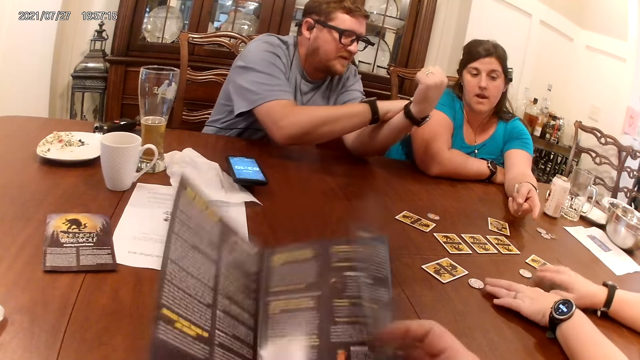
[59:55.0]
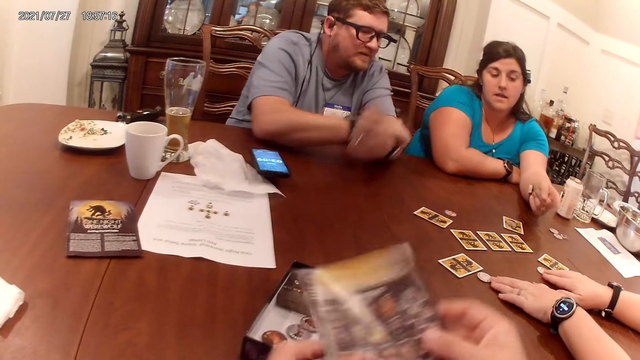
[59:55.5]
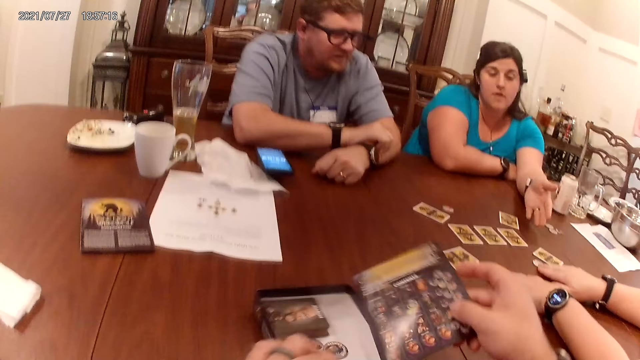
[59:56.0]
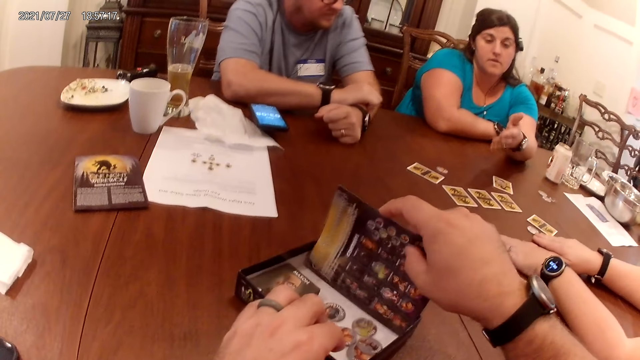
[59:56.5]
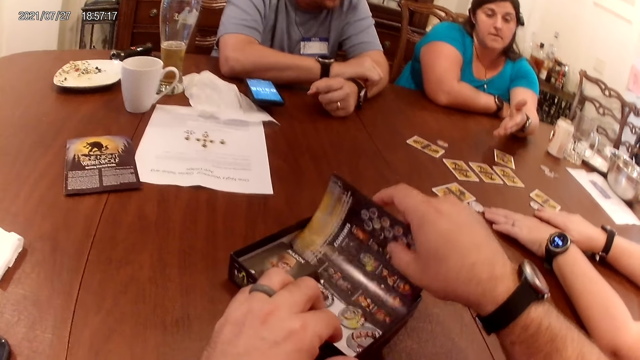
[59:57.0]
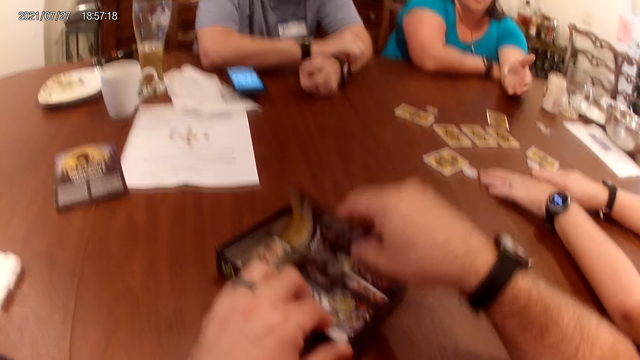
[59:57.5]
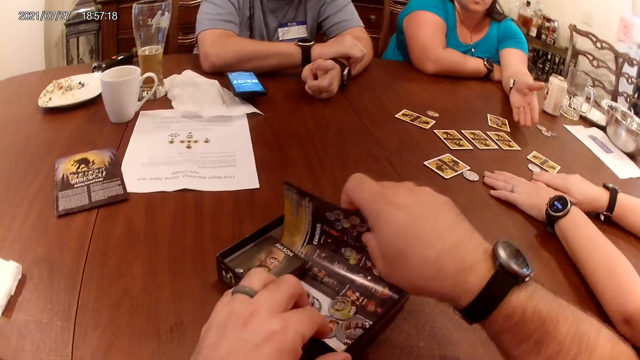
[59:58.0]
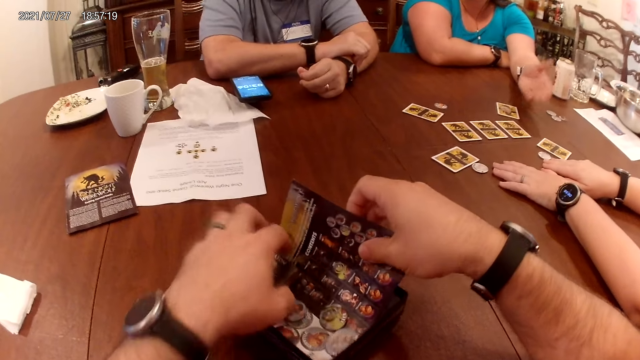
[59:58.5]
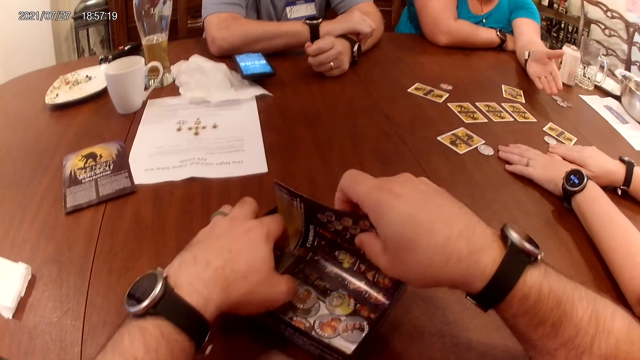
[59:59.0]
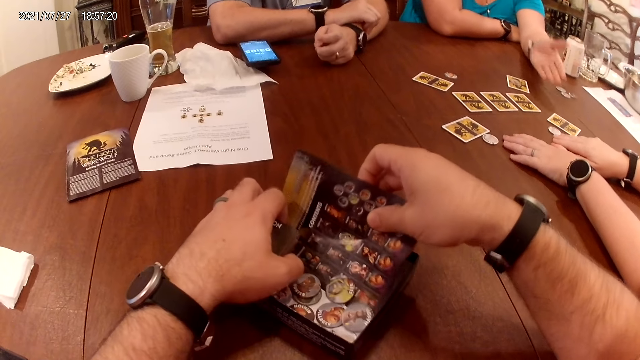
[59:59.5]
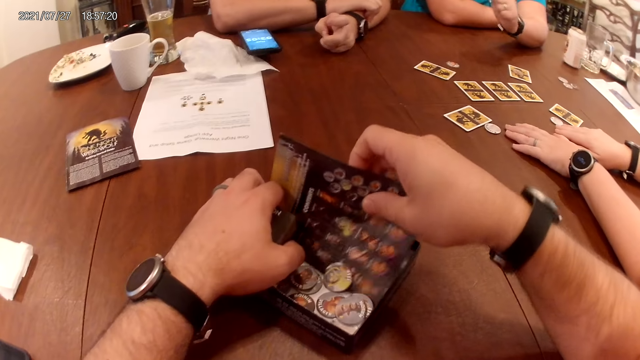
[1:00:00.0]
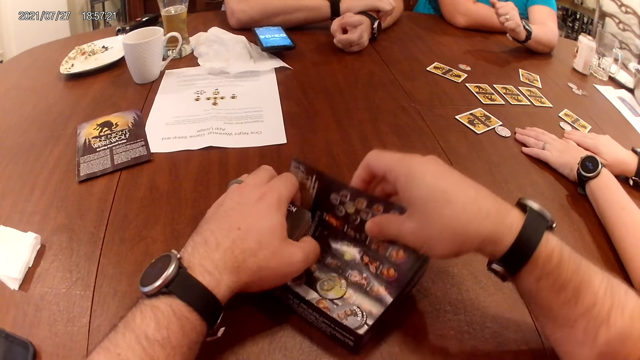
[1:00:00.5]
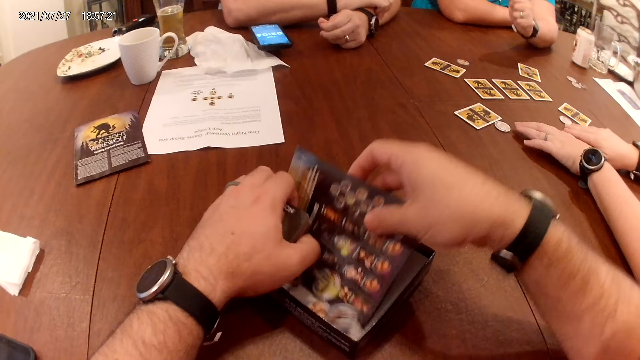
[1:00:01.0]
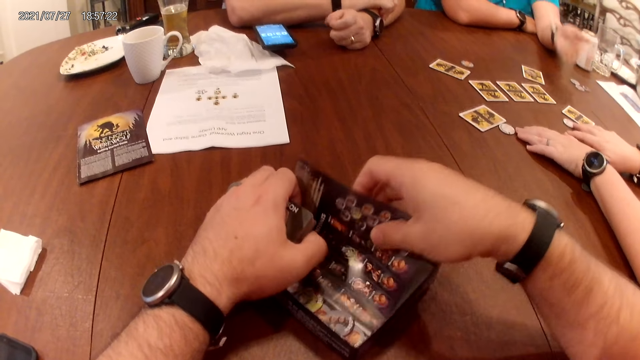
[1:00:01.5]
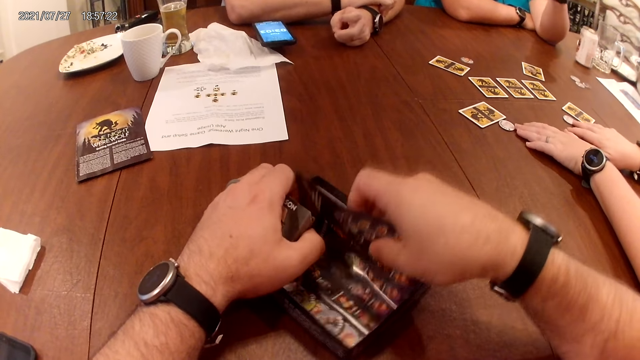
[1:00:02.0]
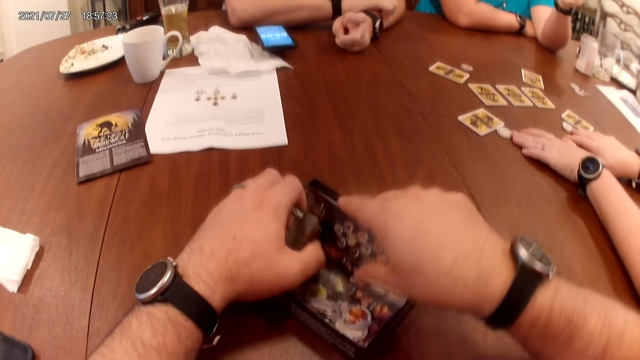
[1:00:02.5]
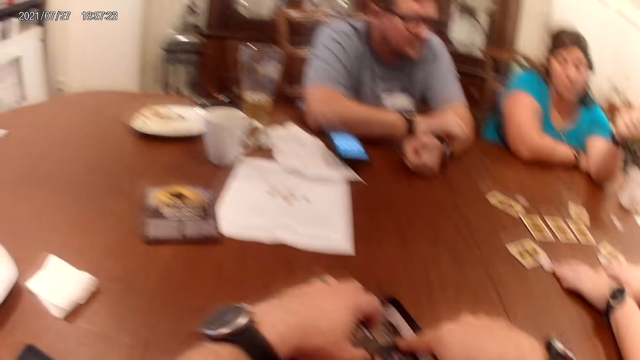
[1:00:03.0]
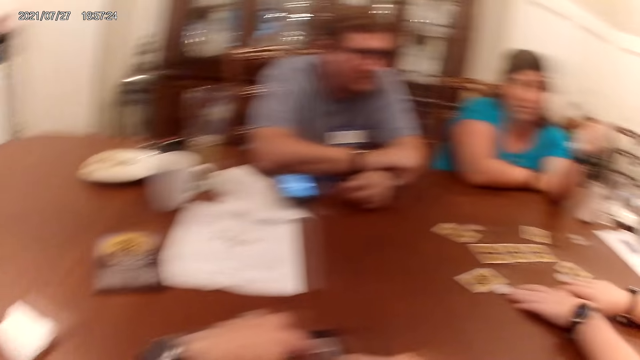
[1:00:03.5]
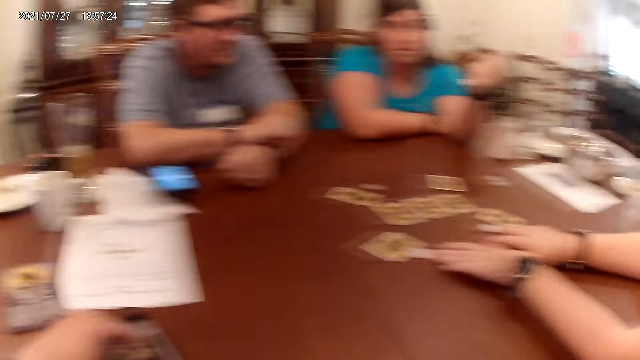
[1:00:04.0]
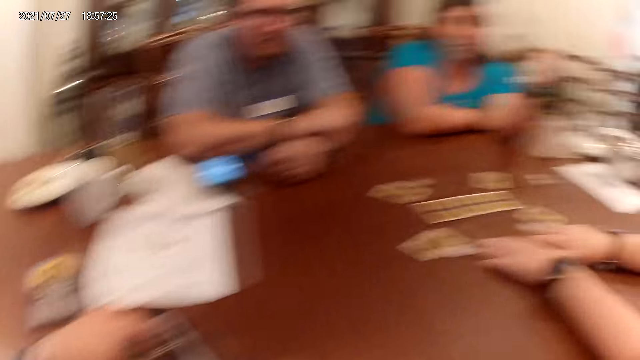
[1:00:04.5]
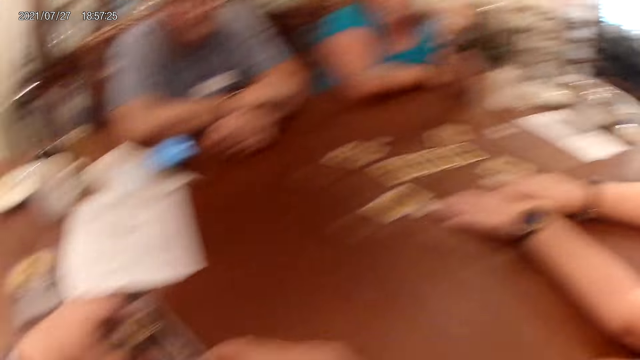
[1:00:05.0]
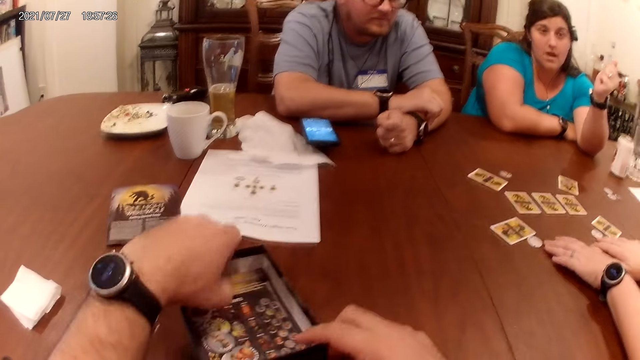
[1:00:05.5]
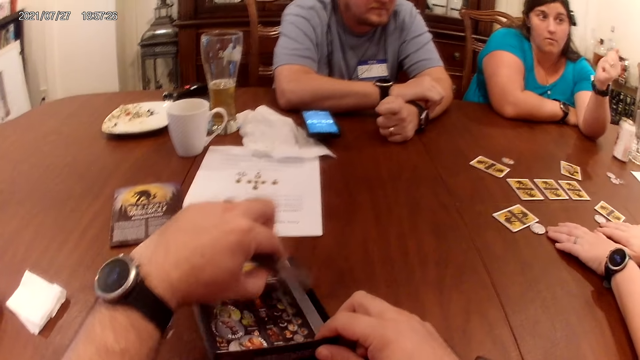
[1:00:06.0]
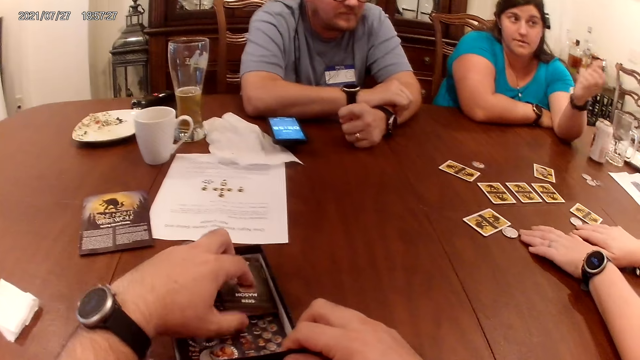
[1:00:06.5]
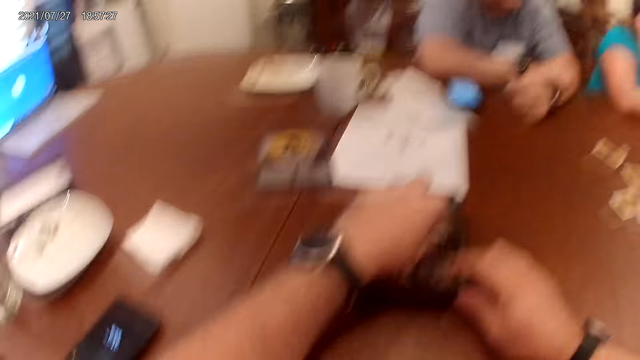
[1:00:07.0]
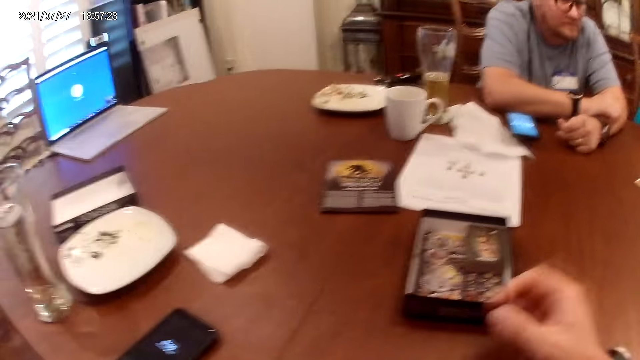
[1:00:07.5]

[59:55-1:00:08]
The camera wearer closes the piece of paper in his hands with both hands. He adjusts the carton box on the table with his left hand. He puts the piece of paper in the carton box with his right hand. He adjusts the cards in the box with his left hand. He converses with a man, a woman, and another woman. He takes the cards from the carton box with his left hand. He puts the cards in the carton box with his left hand.

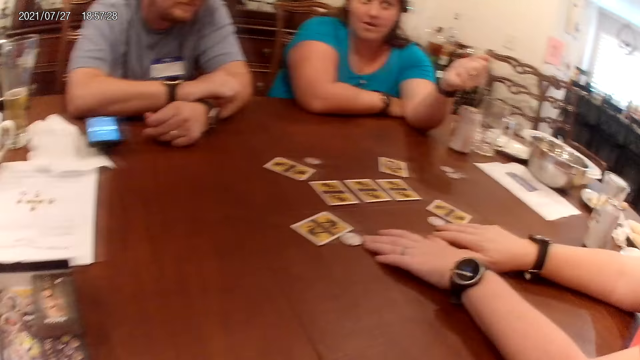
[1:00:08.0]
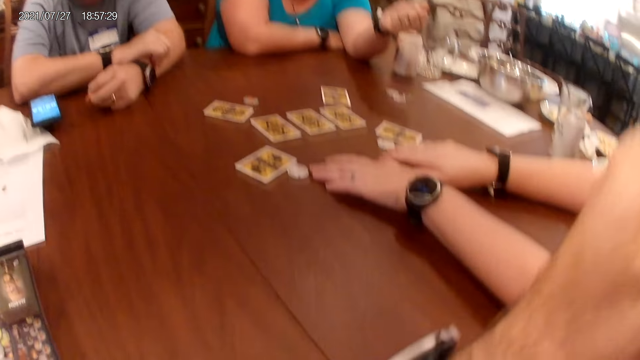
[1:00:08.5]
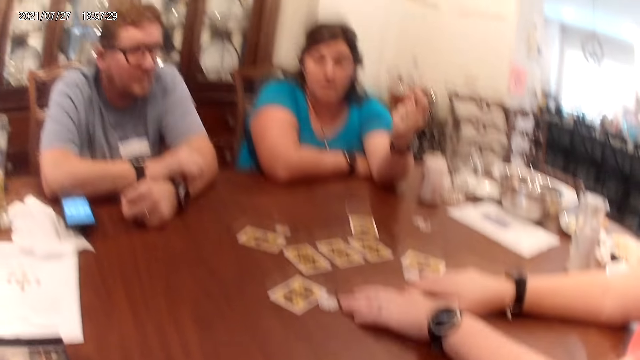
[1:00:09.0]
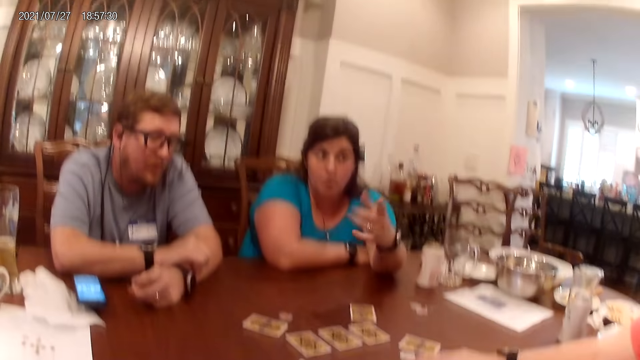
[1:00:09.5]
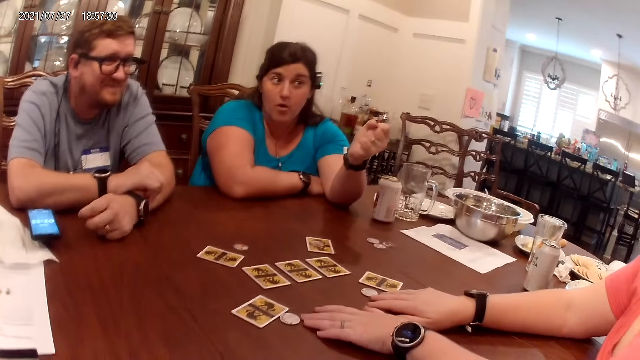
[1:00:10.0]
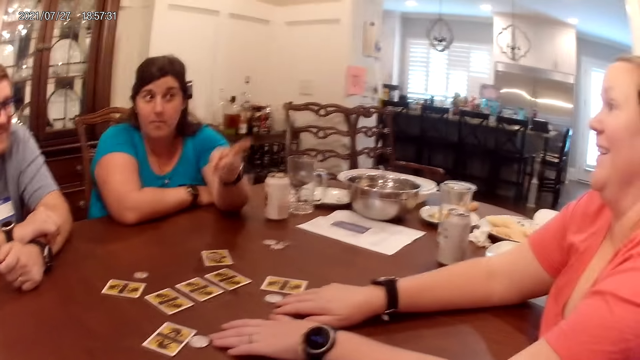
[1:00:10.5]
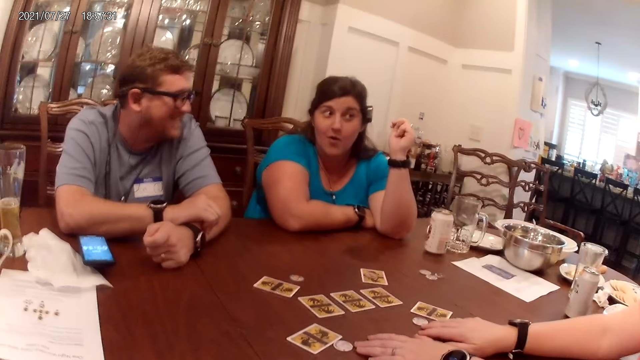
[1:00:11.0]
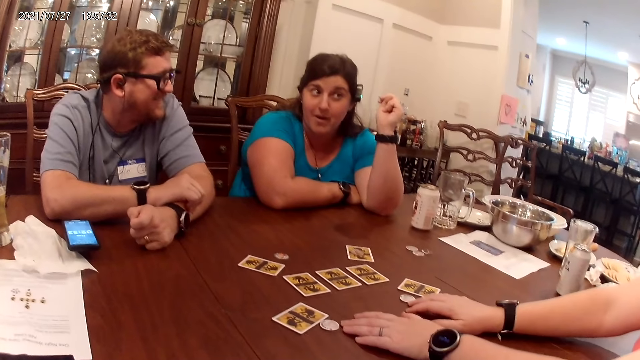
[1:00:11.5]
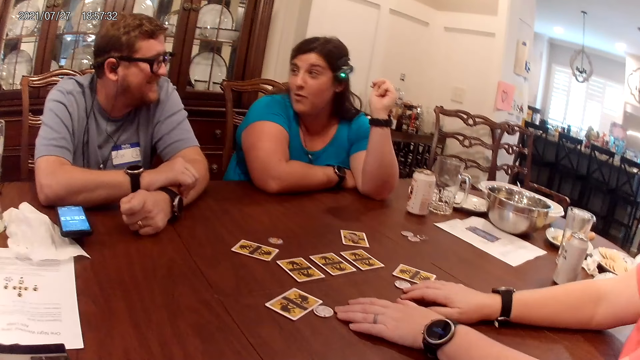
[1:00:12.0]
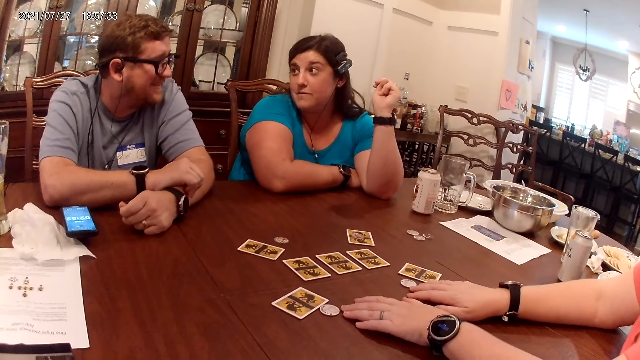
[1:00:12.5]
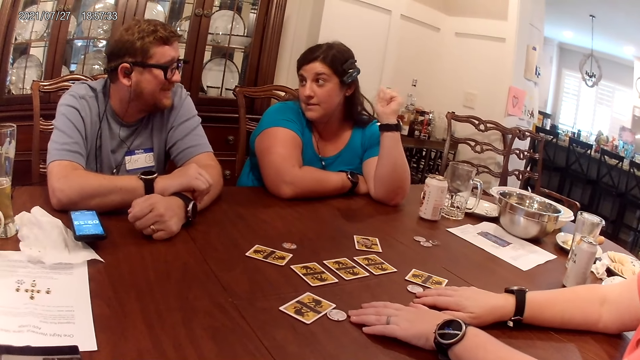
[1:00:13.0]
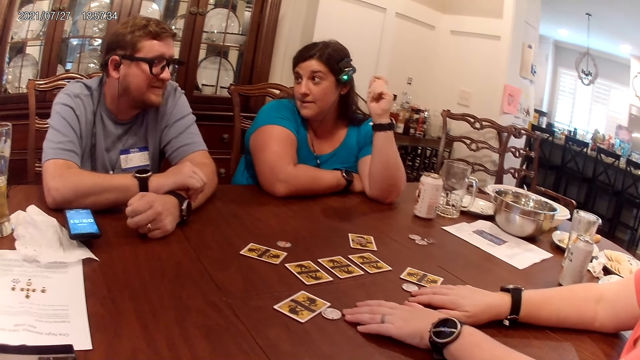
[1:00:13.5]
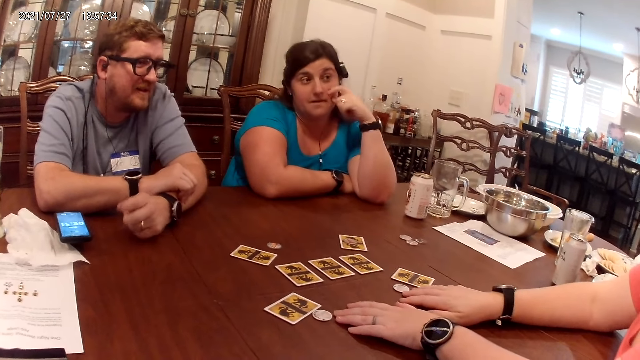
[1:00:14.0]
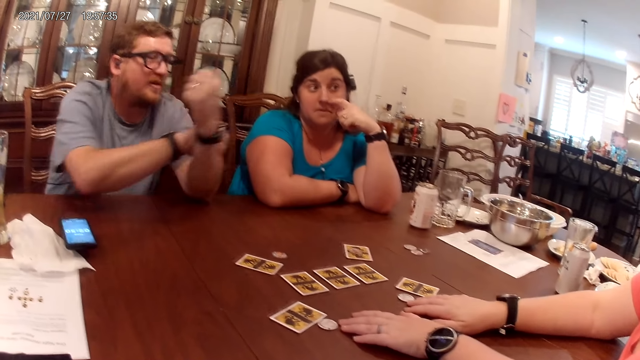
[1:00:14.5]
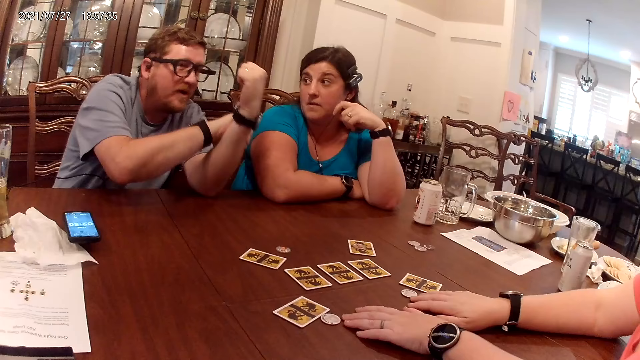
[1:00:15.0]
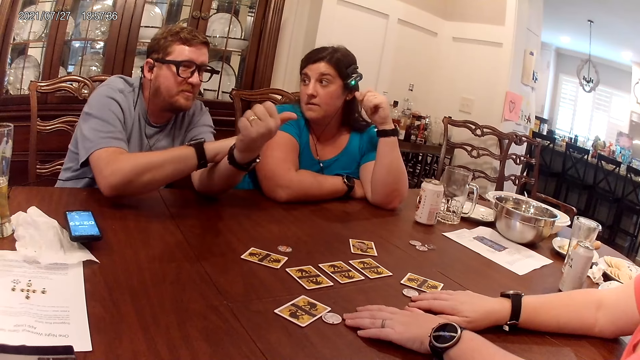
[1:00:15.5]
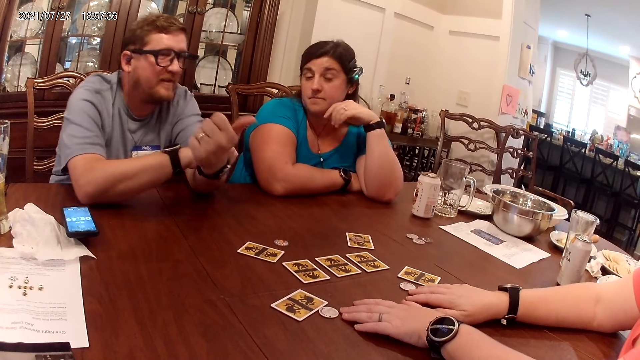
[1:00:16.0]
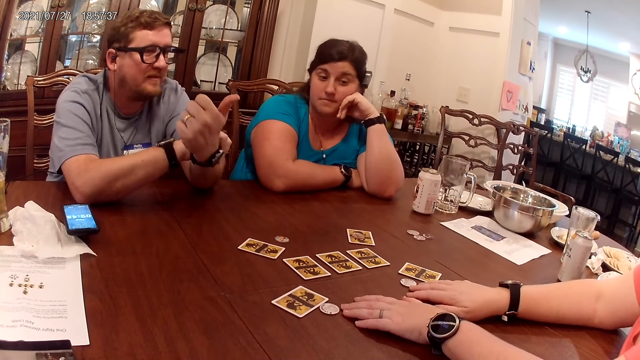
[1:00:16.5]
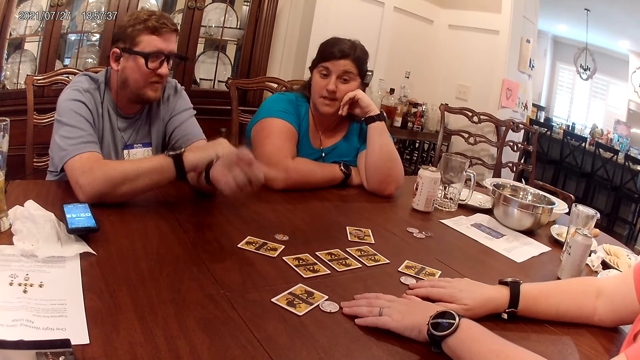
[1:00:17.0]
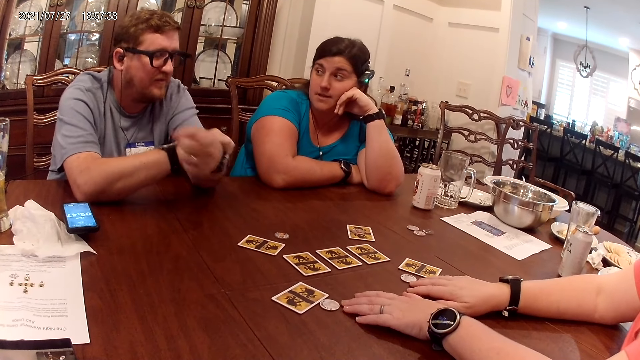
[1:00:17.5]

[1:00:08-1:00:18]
The camera wearer touches his face with his right hand. The man converses with the camera wearer, the woman, and the other woman.
